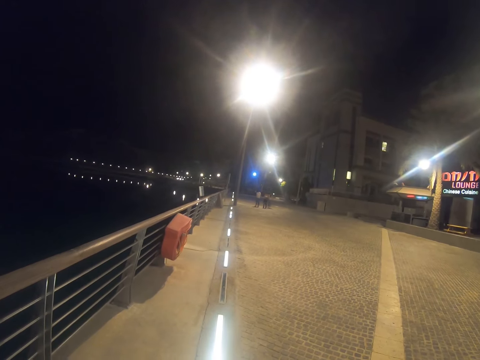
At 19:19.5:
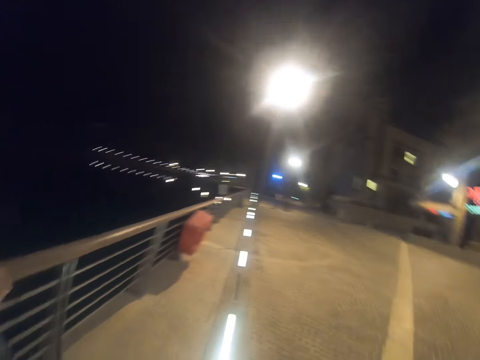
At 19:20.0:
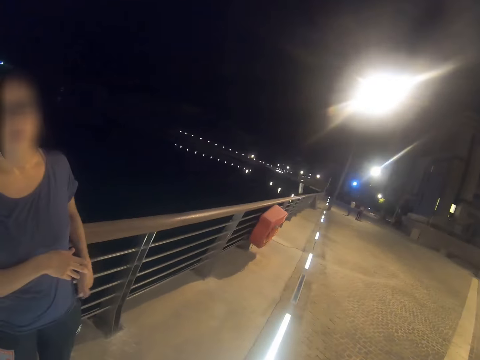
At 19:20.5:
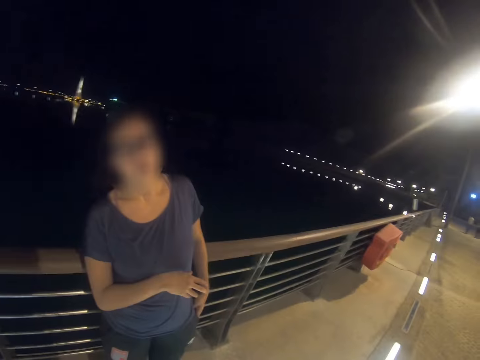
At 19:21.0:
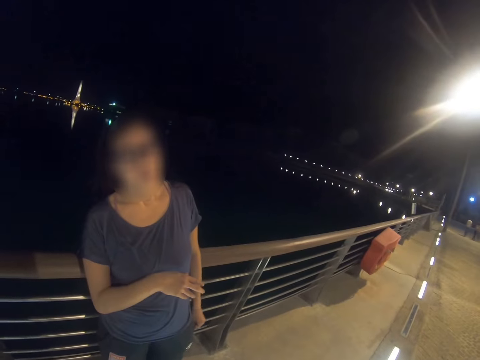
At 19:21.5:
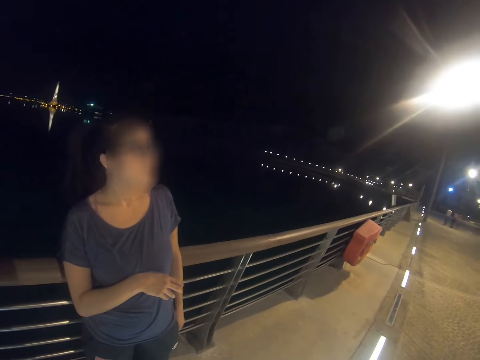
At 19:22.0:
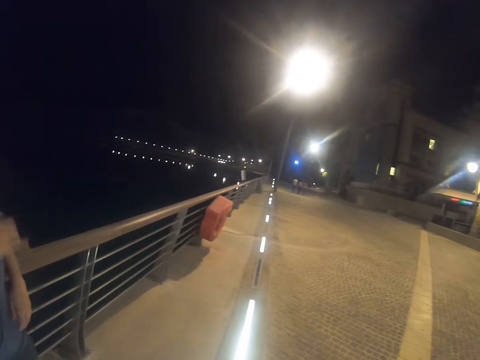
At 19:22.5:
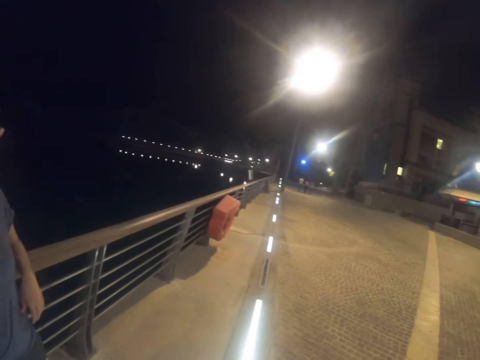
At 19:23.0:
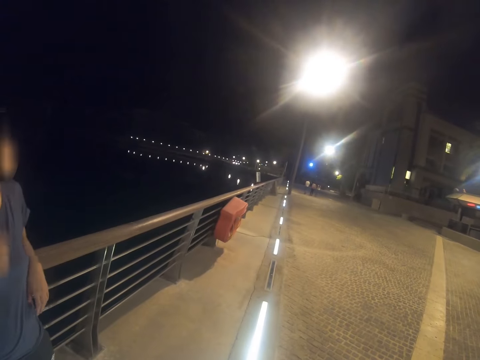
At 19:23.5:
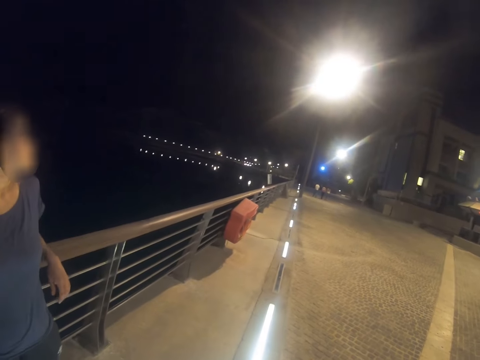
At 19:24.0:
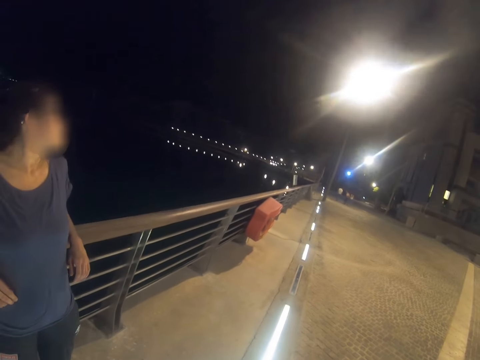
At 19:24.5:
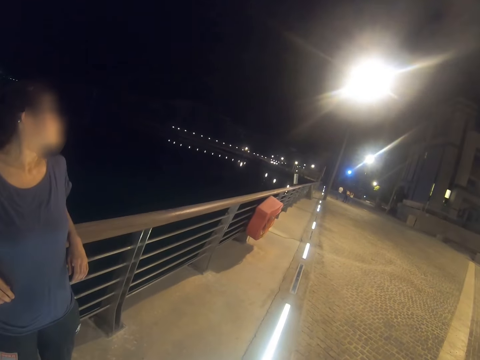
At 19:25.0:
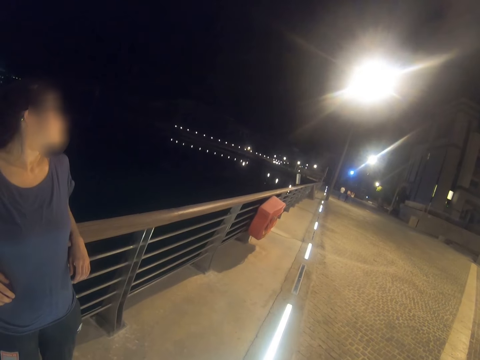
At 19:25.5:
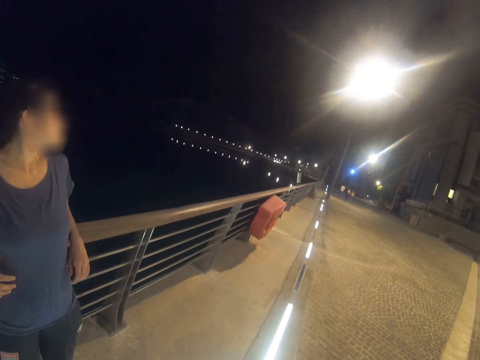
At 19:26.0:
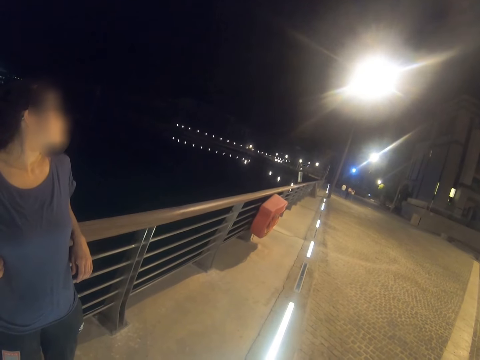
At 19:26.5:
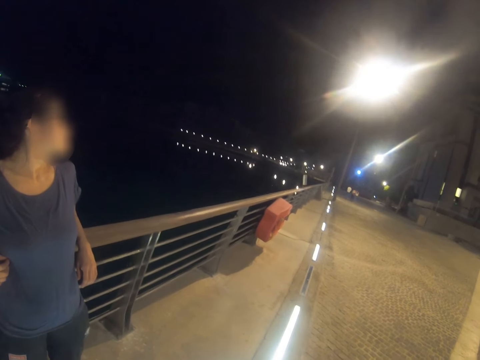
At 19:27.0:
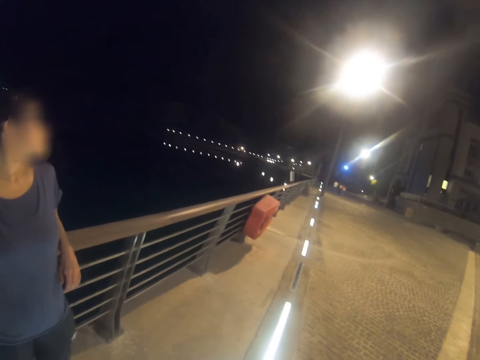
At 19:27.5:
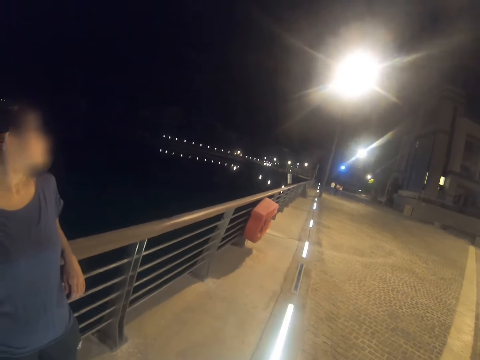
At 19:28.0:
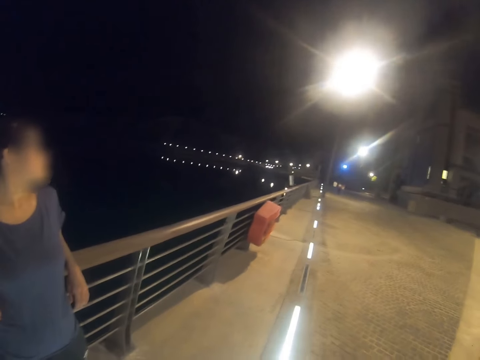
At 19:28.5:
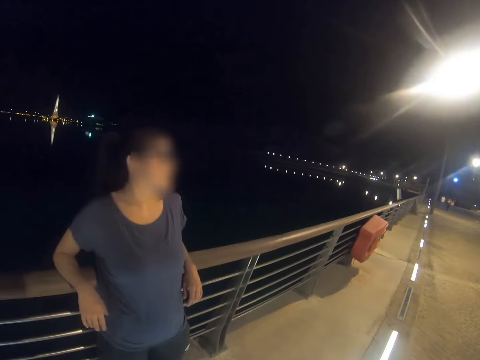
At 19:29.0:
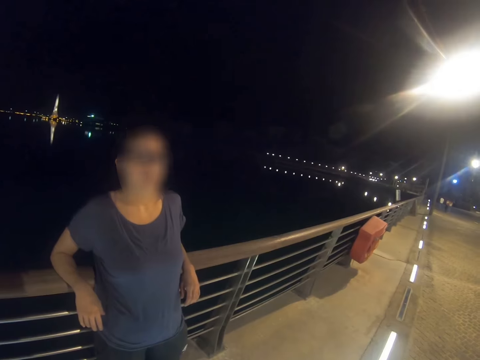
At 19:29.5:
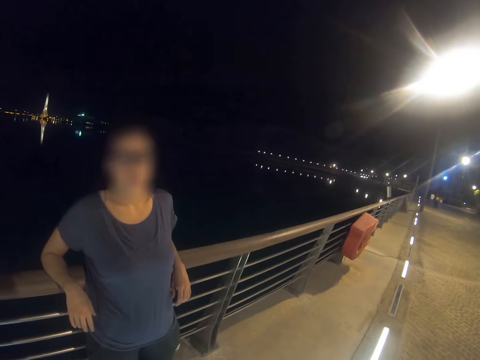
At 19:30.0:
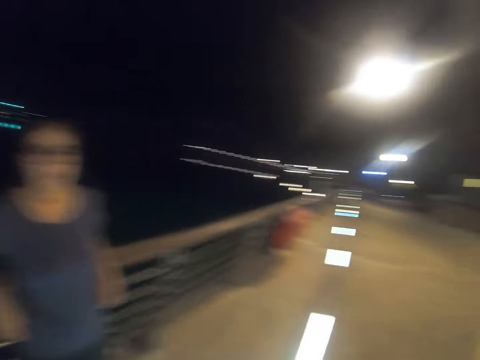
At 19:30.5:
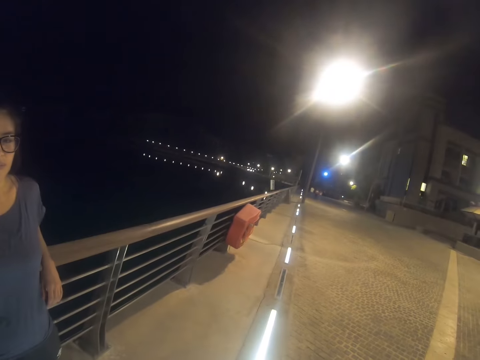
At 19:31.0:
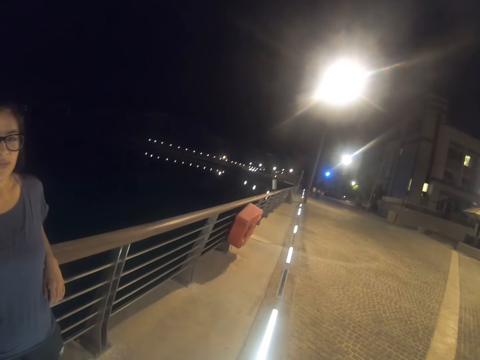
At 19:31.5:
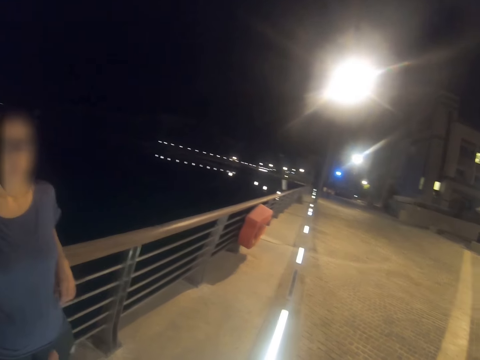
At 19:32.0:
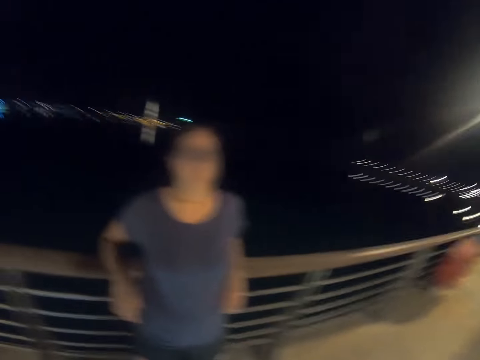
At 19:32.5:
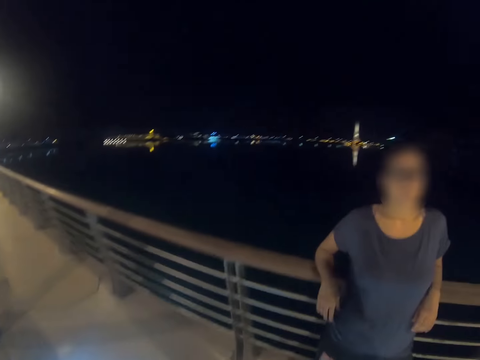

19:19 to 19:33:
A woman puts a lip balm in a pocket. The camera wearer stares at the bridge. They stare at the woman.

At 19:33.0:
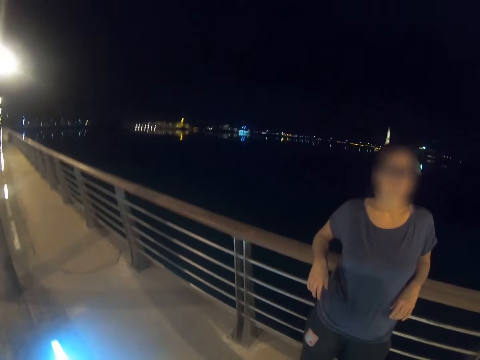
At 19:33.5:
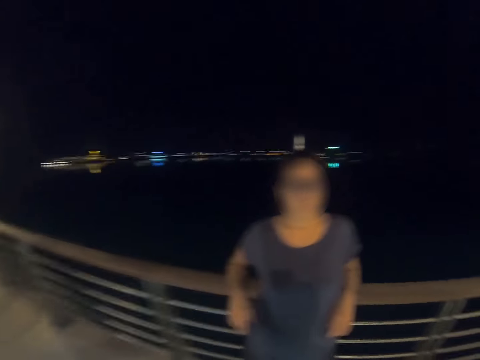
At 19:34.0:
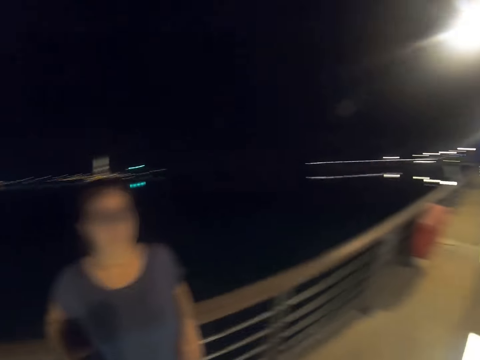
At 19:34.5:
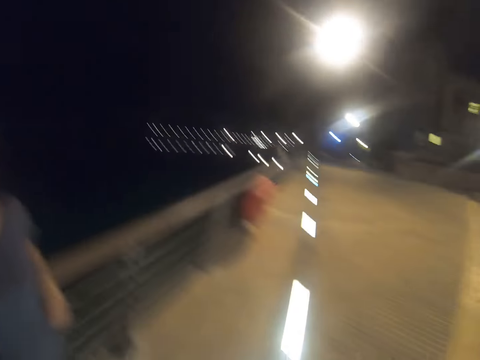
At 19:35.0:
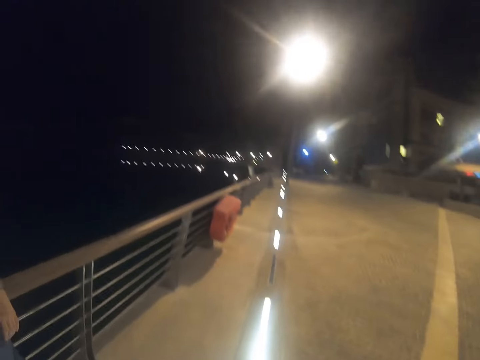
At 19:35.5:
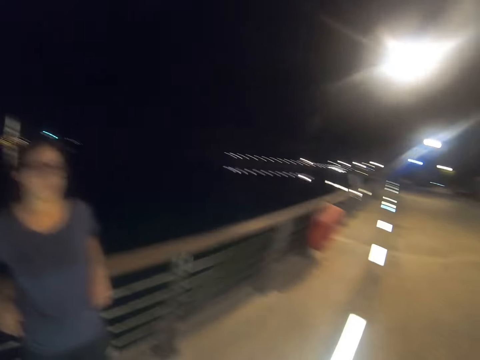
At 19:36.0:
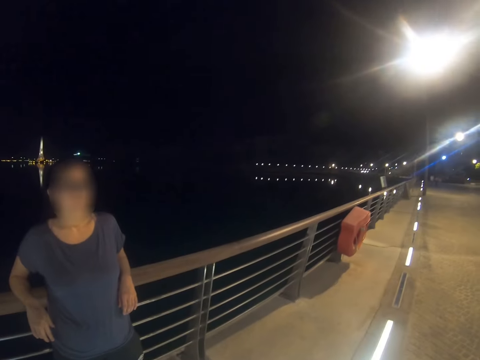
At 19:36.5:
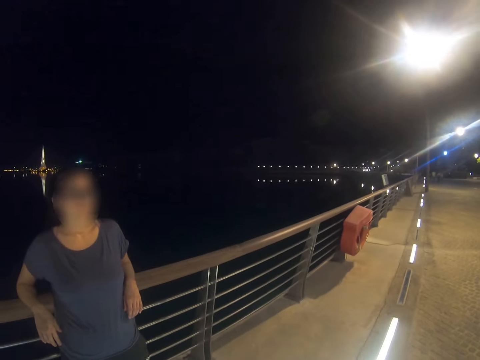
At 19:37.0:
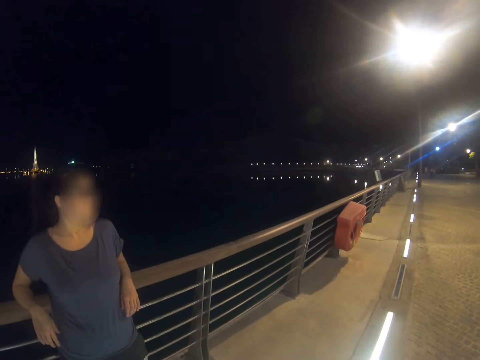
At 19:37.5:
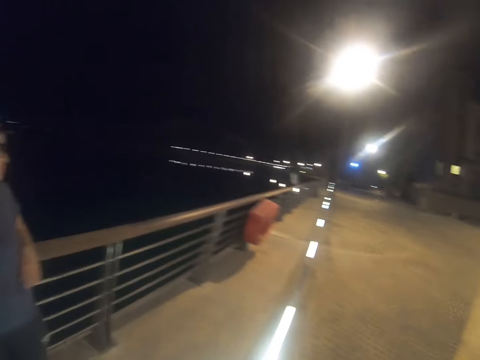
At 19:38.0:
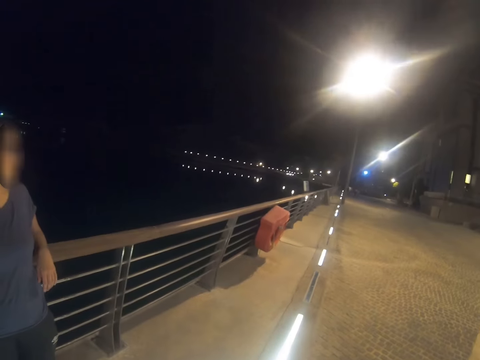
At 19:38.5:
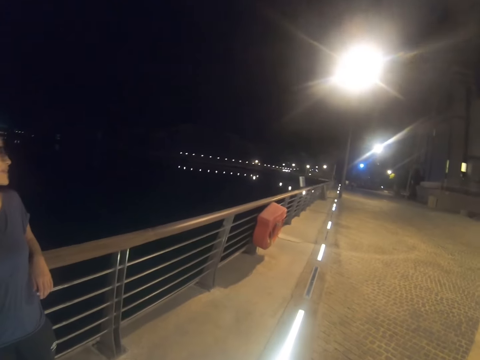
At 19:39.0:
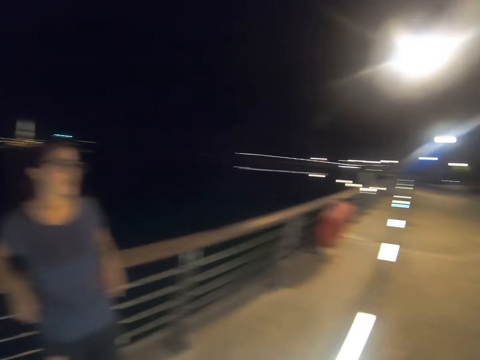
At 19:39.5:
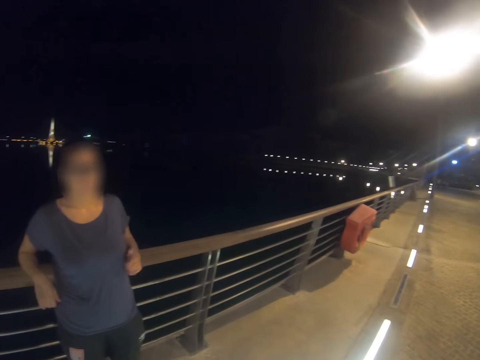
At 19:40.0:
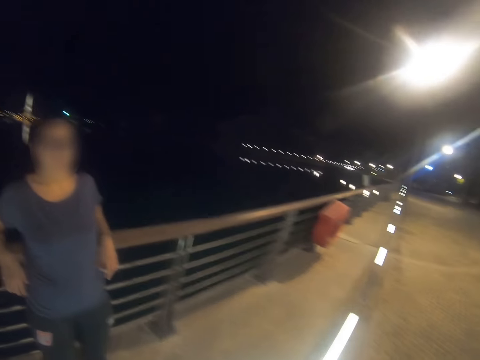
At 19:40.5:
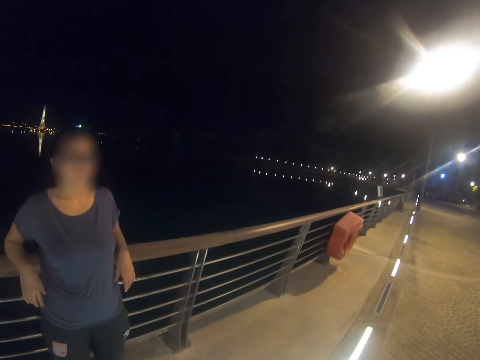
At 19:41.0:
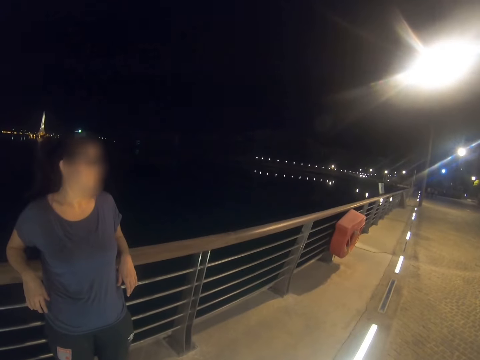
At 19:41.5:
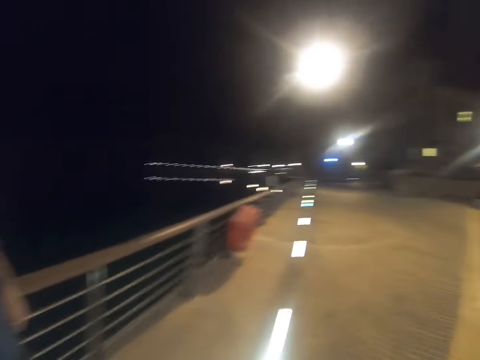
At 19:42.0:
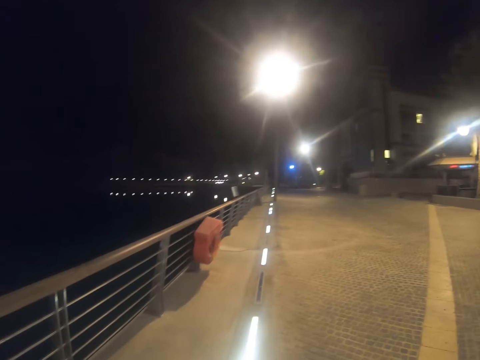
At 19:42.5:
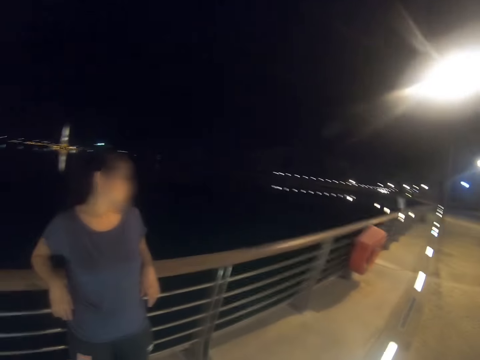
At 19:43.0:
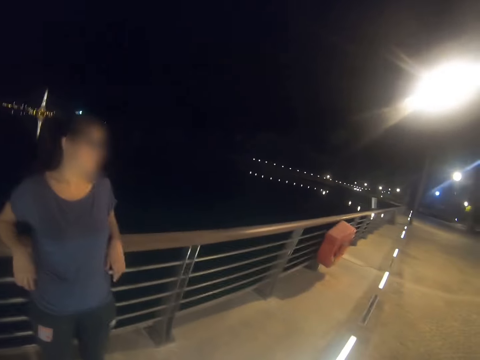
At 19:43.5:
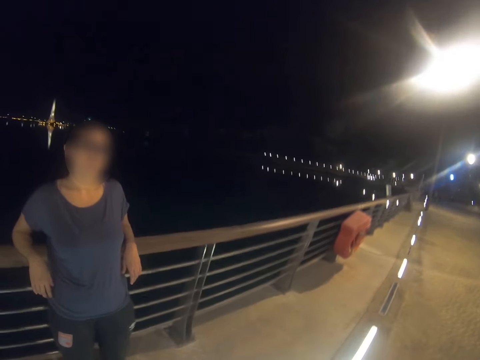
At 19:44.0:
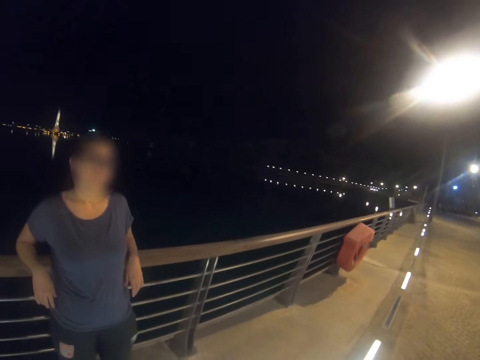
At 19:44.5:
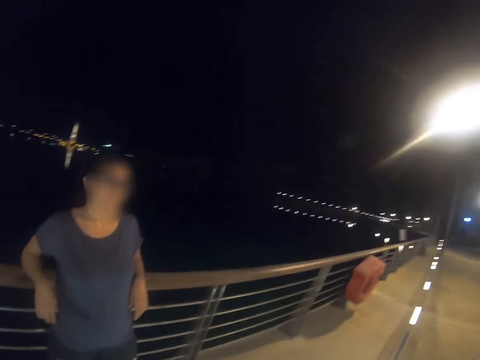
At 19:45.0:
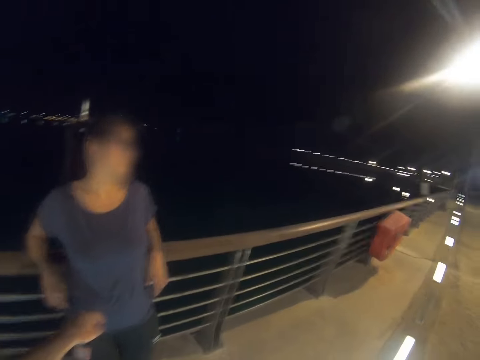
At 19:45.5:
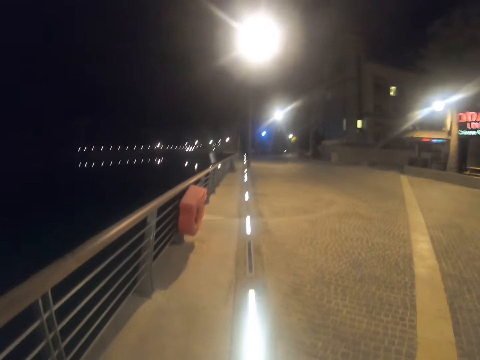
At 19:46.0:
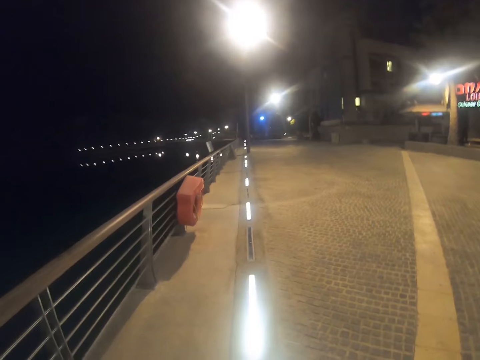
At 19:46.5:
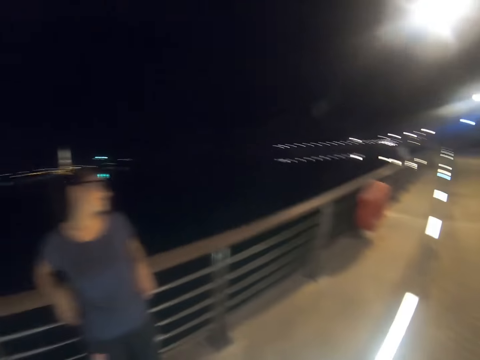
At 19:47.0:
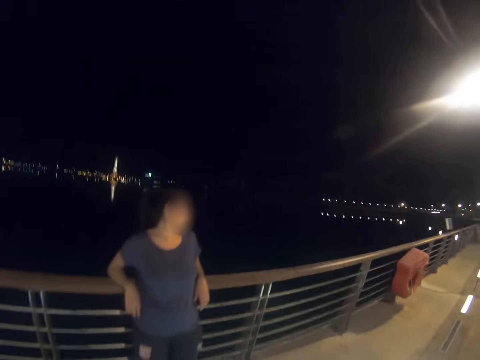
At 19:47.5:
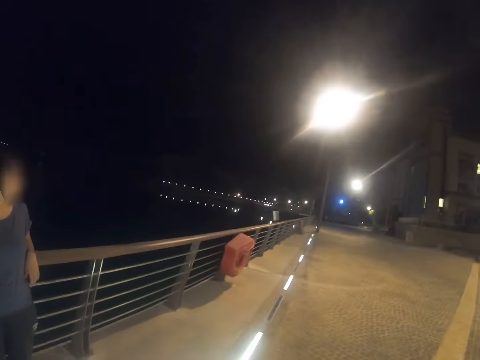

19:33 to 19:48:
The camera wearer looks at the road. They stare at someone. They look at the road. They move a hand. They look at the road.
